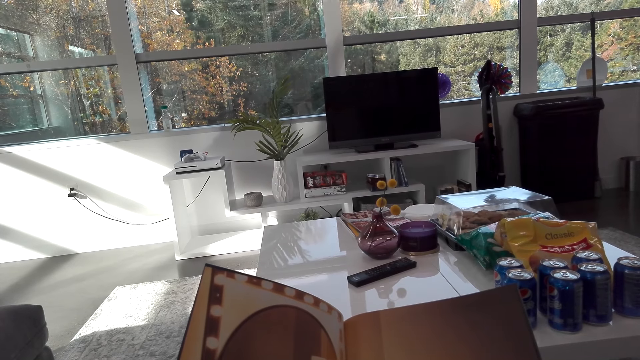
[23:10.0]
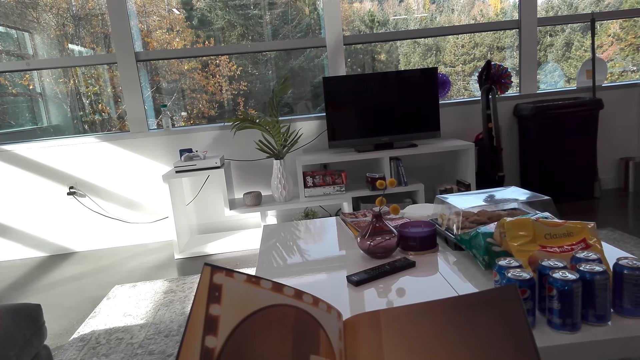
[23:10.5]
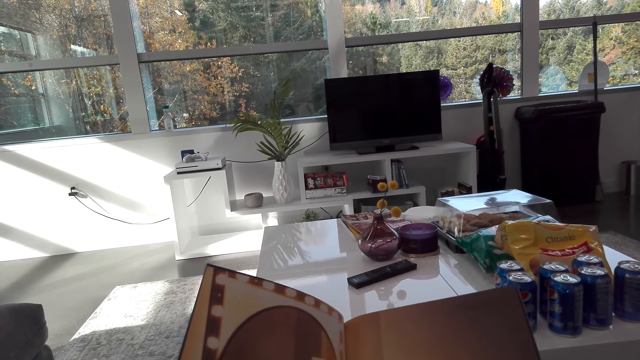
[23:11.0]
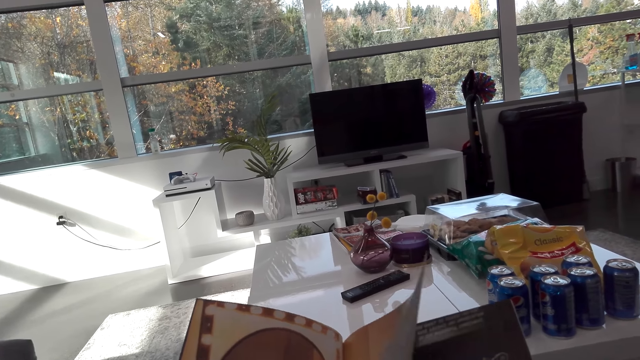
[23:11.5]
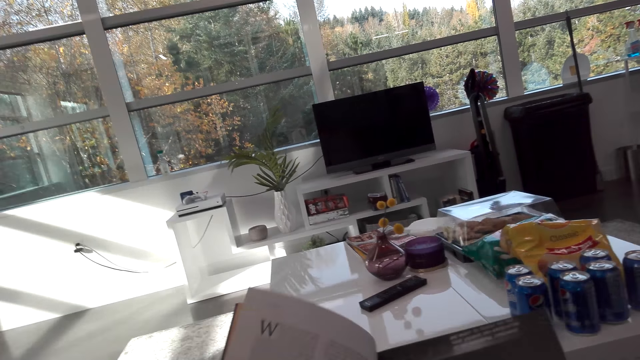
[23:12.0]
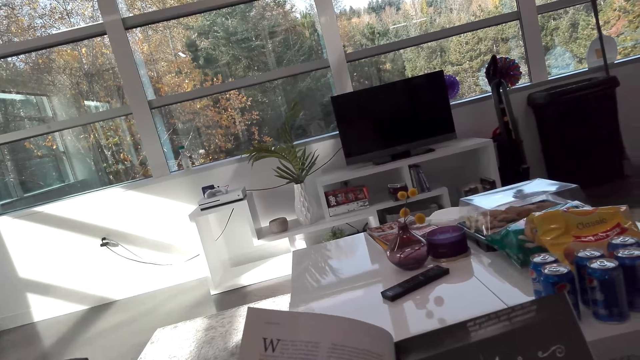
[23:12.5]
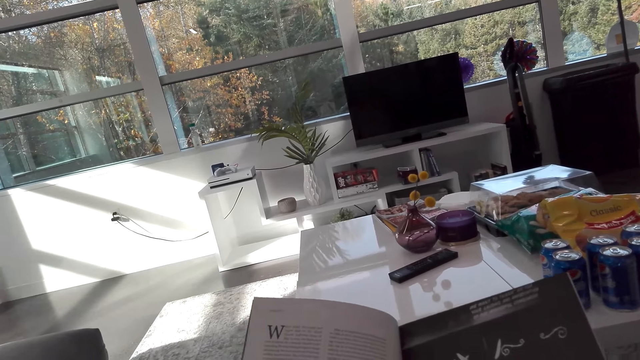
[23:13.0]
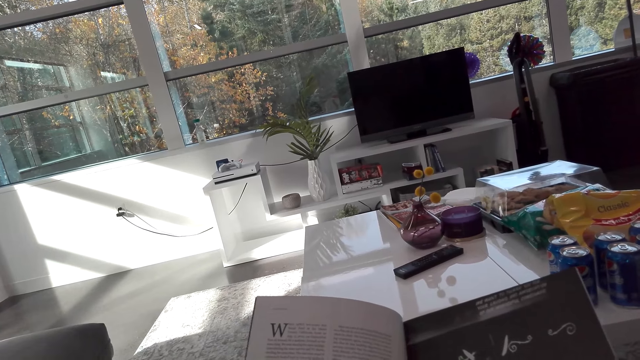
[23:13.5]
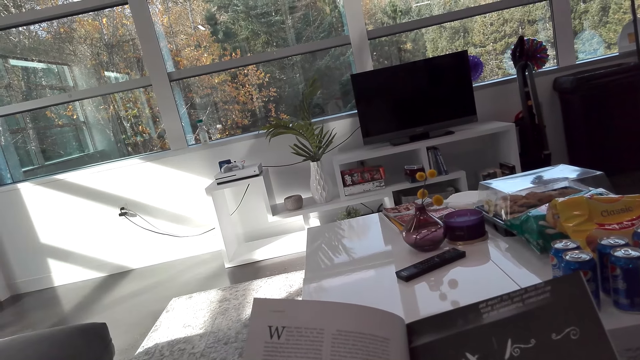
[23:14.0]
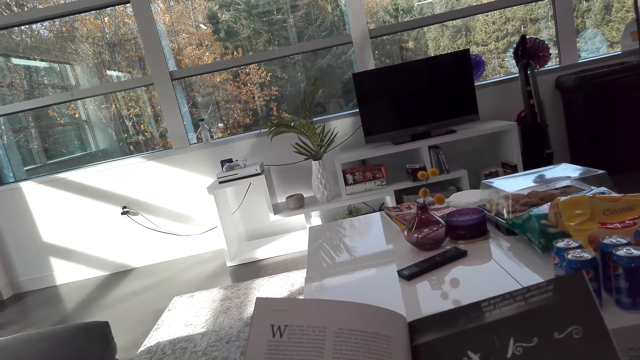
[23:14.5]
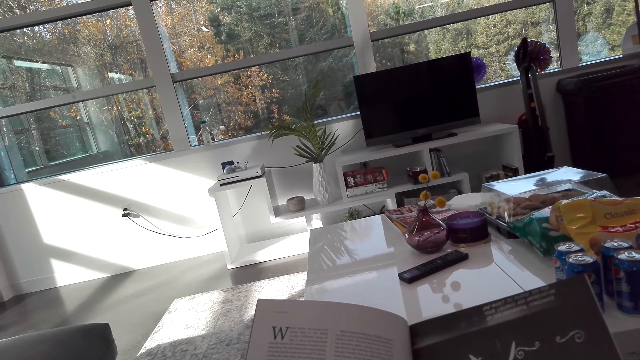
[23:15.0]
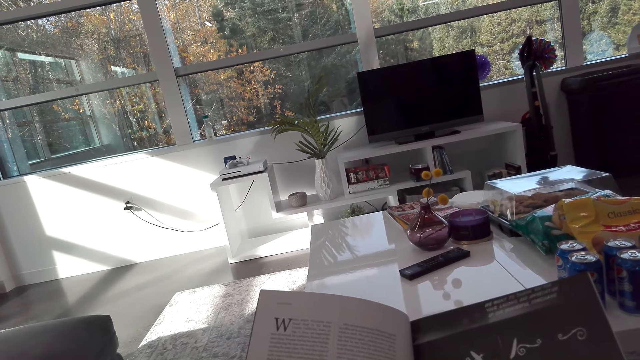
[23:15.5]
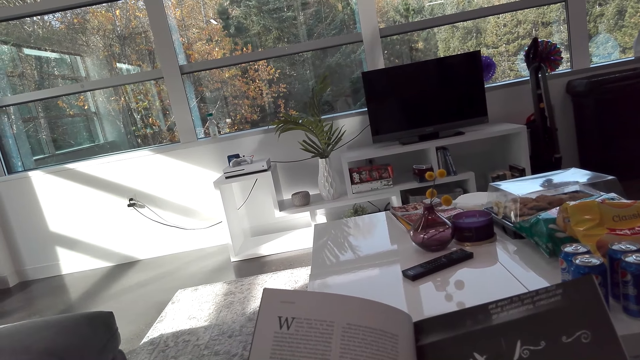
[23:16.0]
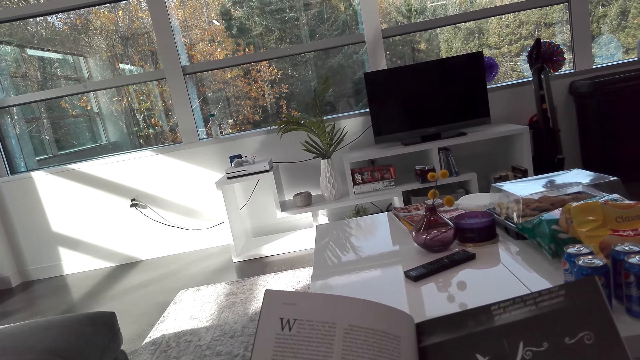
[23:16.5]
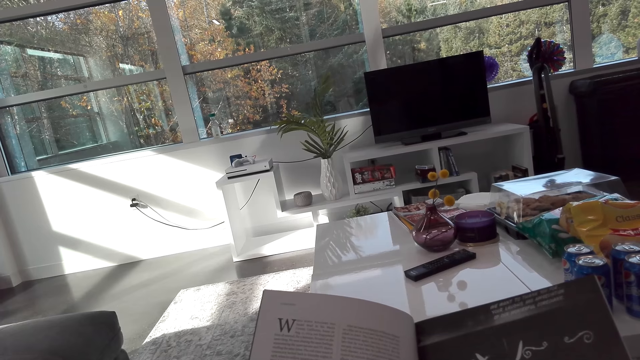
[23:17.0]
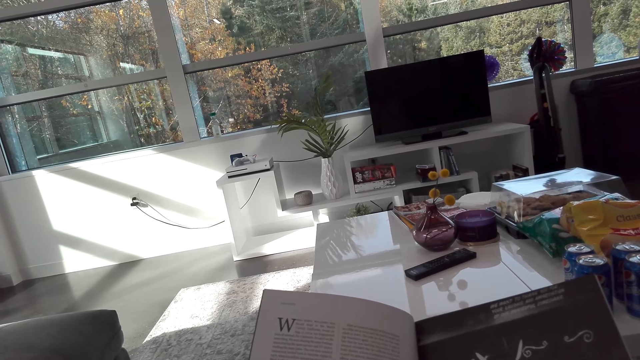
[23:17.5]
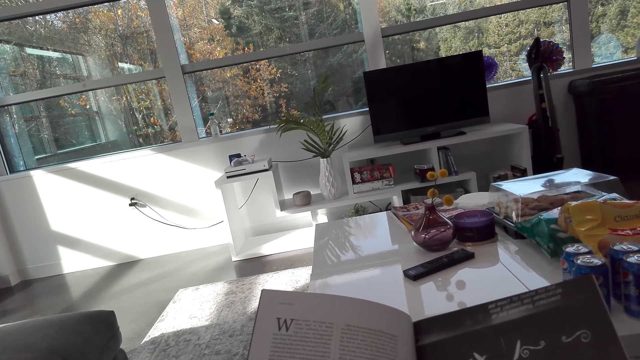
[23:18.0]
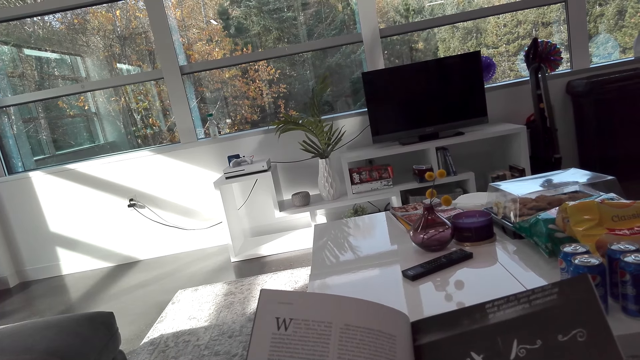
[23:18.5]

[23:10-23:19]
The camera wearer flips the magazine page. They read the magazine in a room.

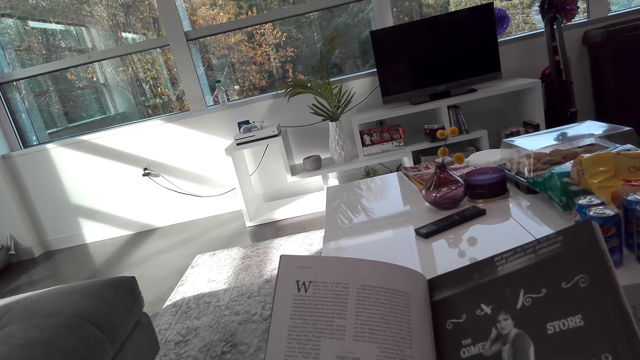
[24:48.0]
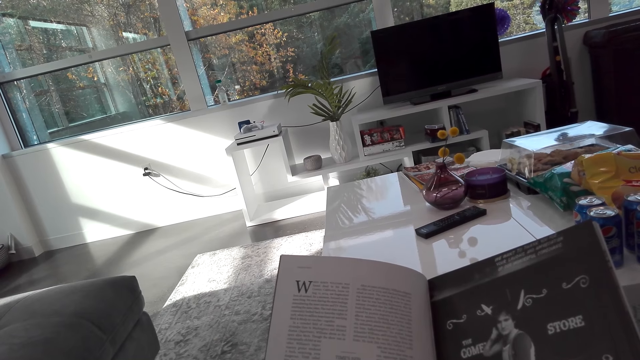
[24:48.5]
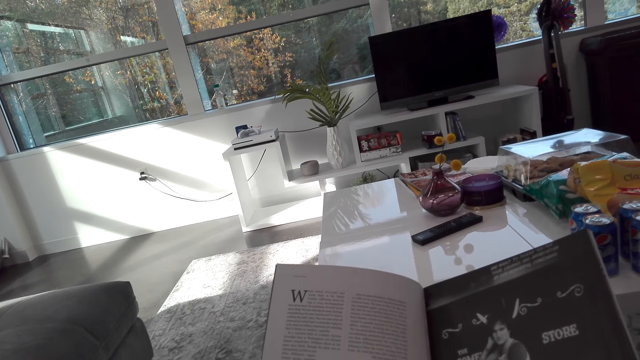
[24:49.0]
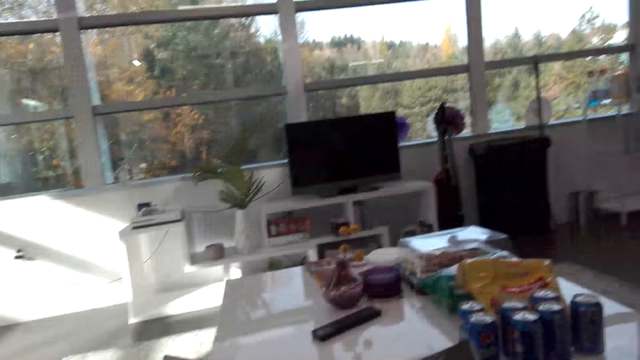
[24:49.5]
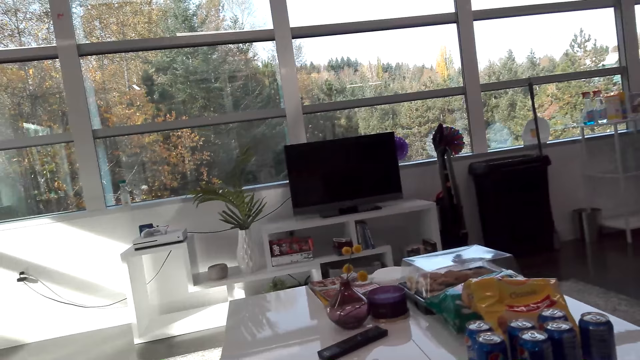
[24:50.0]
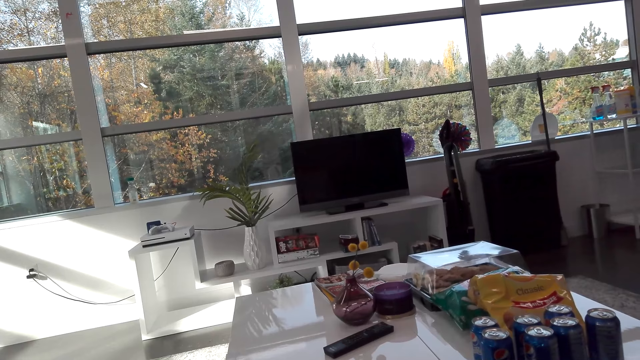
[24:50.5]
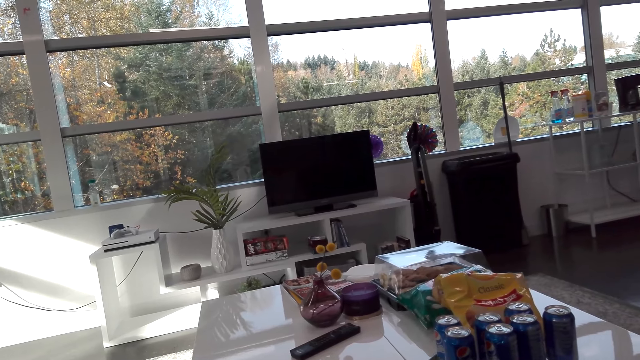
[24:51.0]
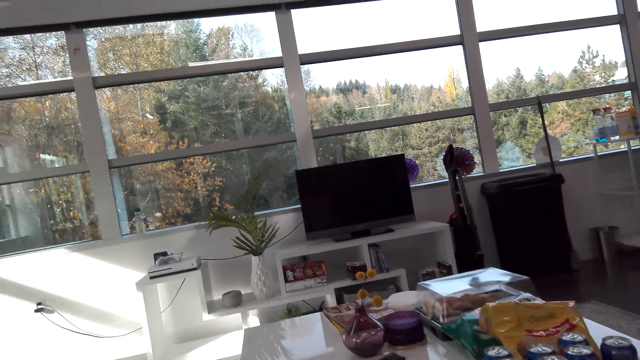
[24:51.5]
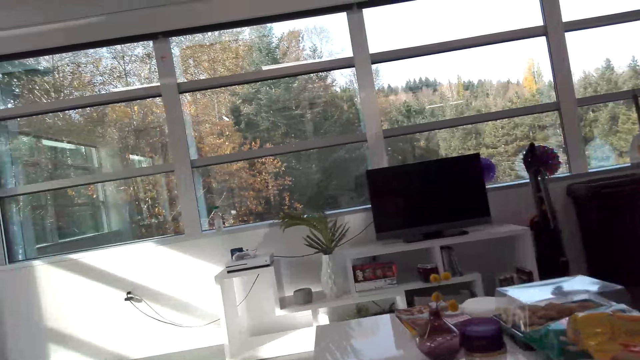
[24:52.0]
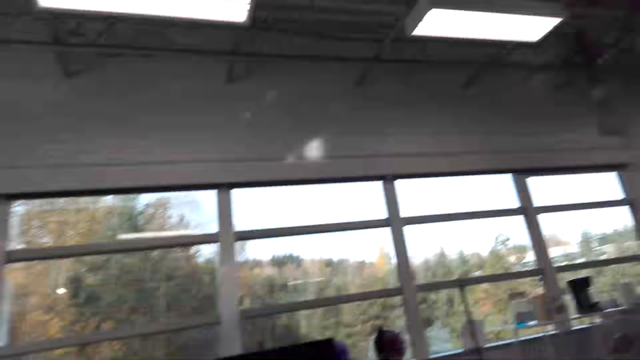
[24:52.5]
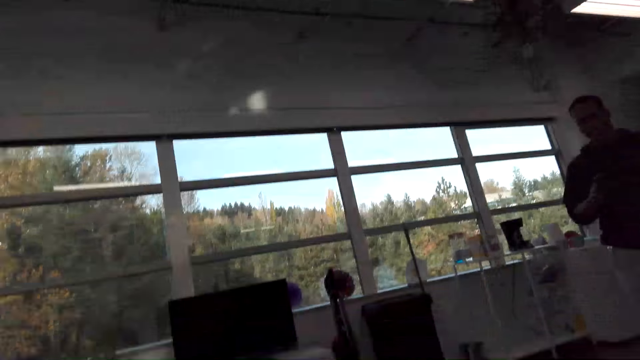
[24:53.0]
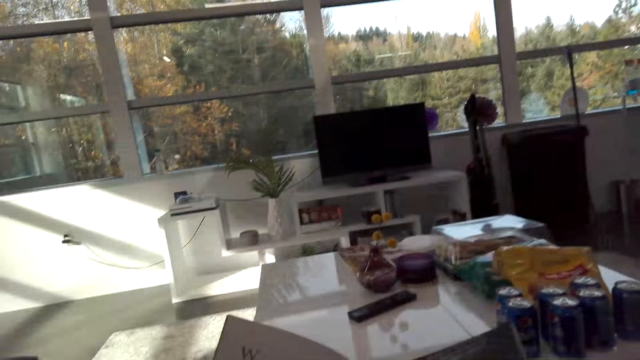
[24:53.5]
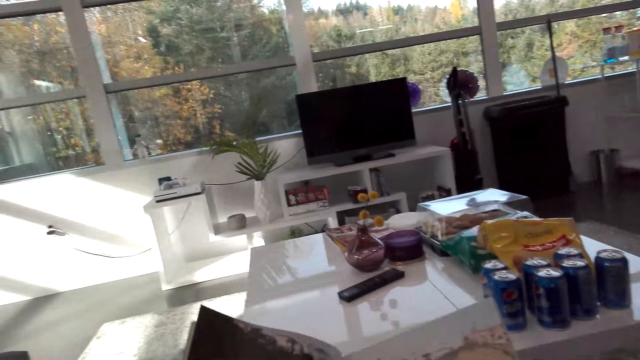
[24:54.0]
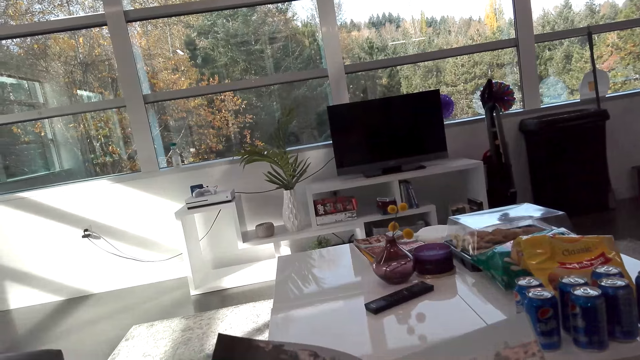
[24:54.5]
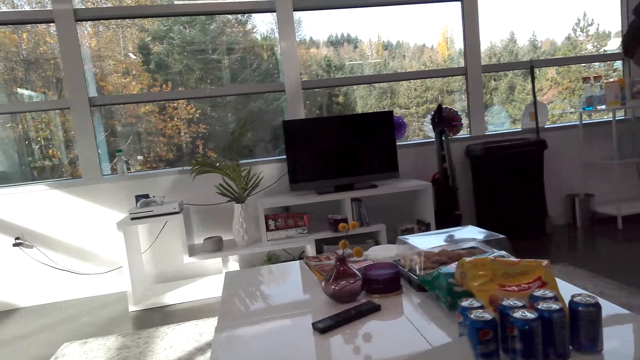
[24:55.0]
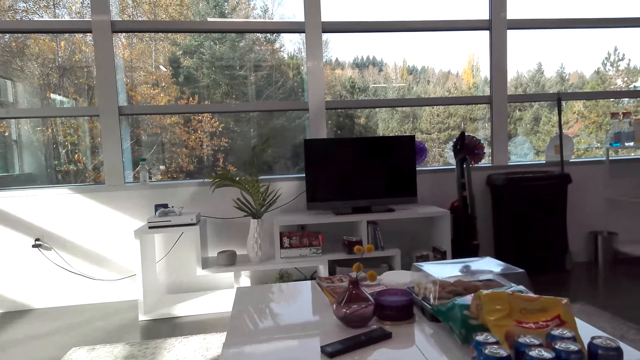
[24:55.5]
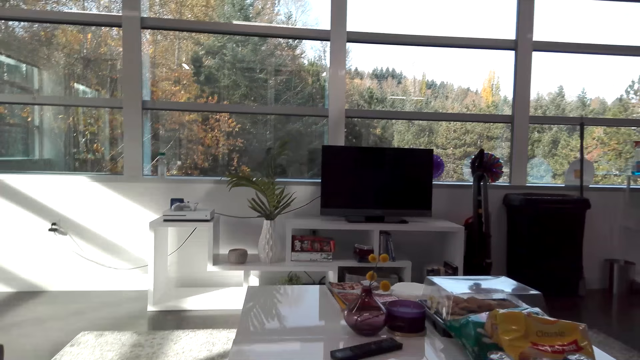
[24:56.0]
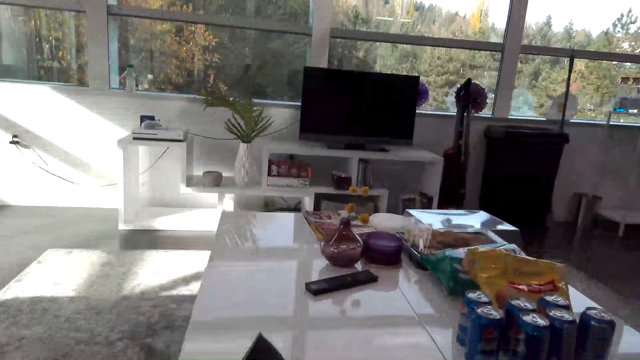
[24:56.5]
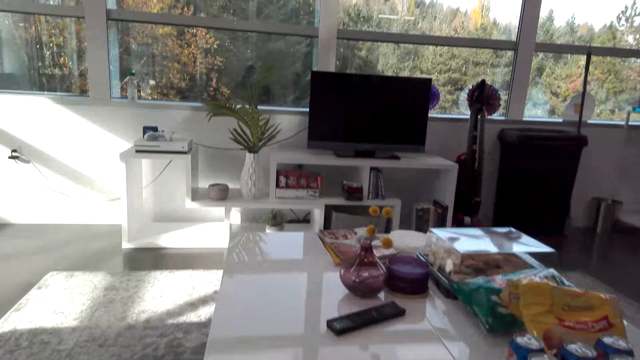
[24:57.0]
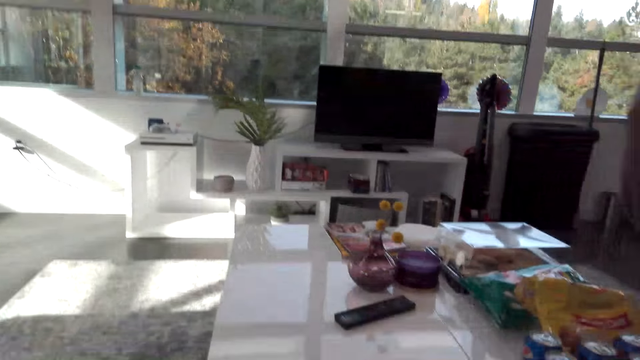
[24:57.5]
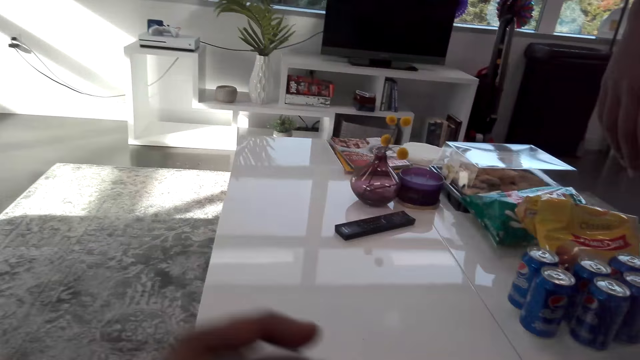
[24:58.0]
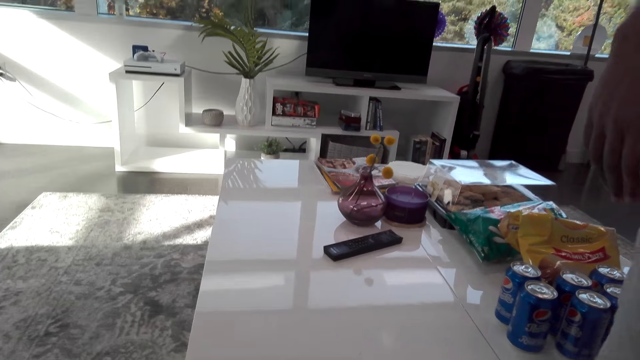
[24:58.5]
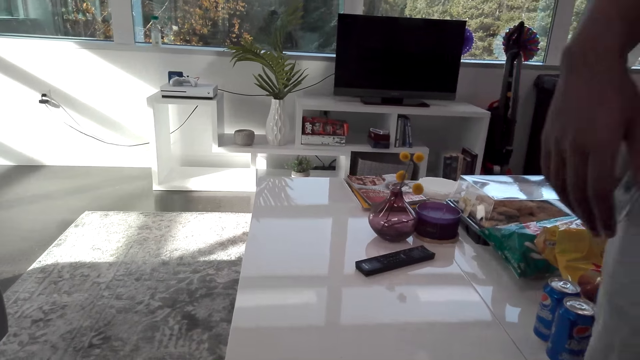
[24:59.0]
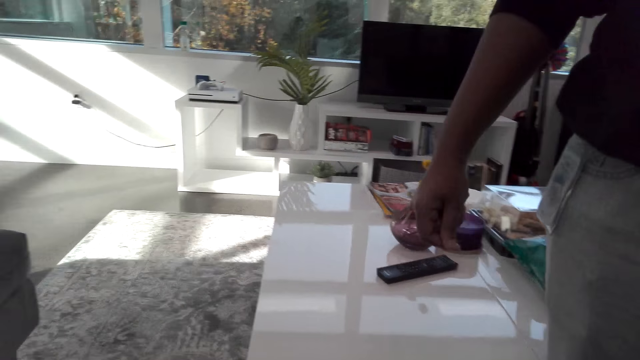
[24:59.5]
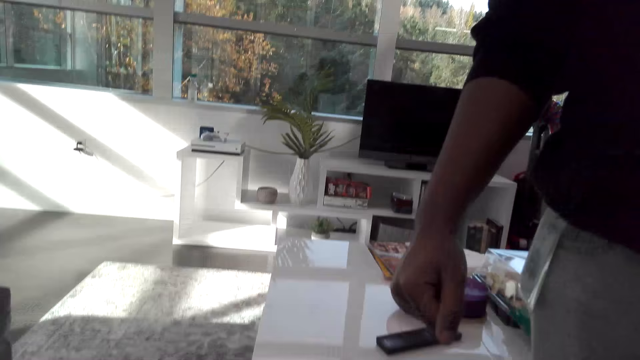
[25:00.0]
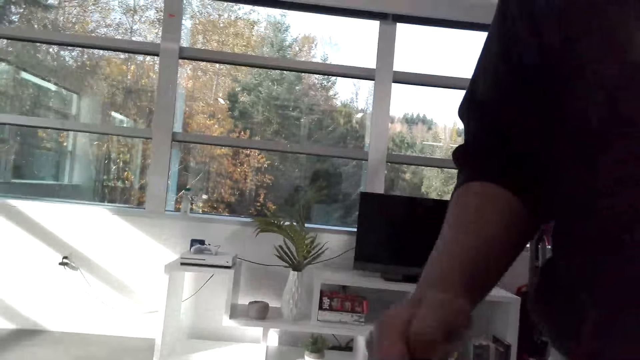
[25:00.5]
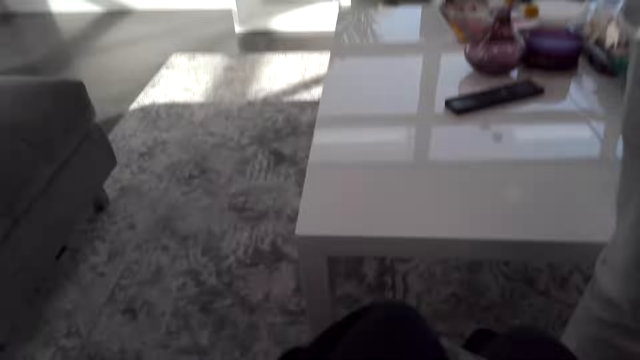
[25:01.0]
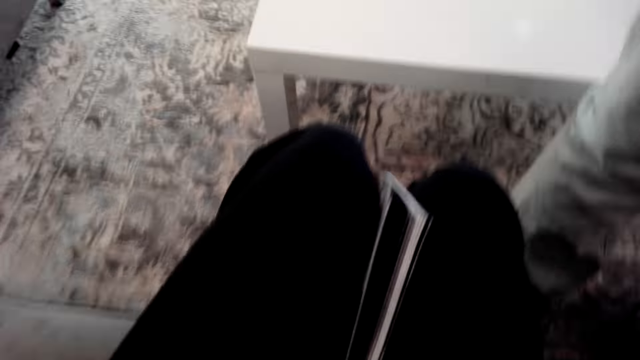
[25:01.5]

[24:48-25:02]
The camera wearer looks around the room. A man talks with the camera wearer. The man walks around the room. The camera wearer closes the magazine. The man stands in the room. The camera wearer looks down.
